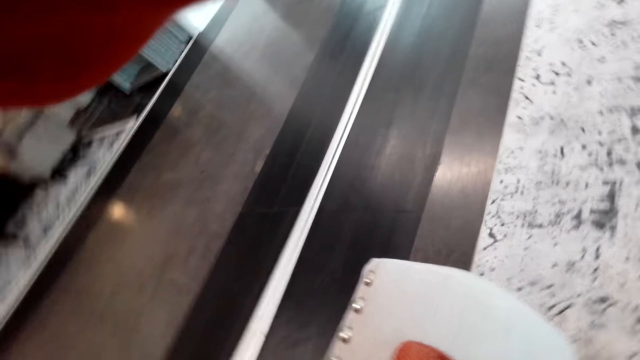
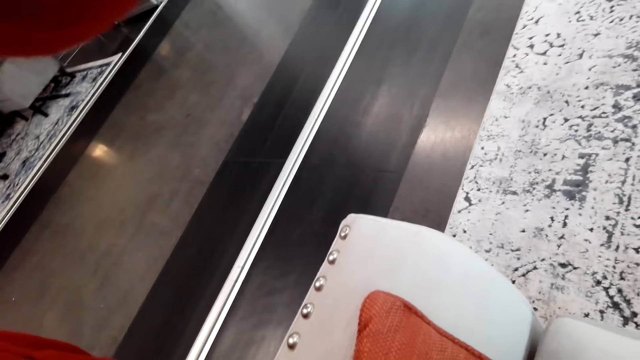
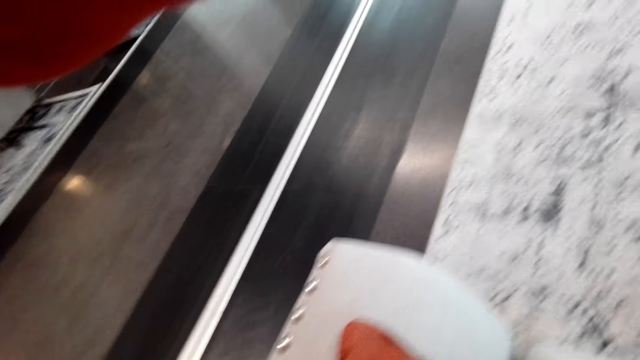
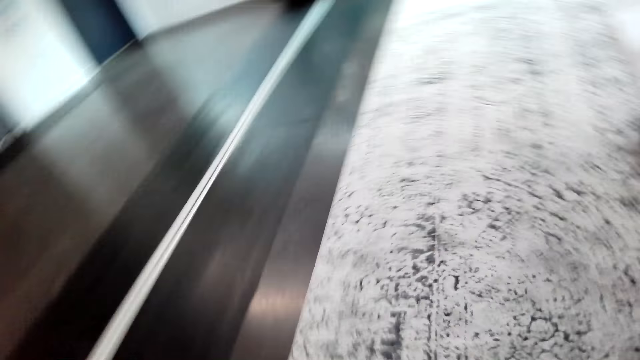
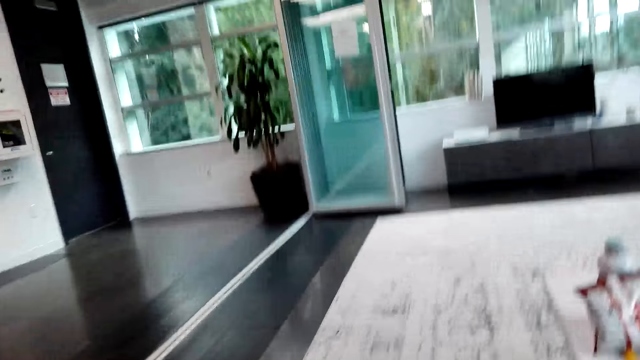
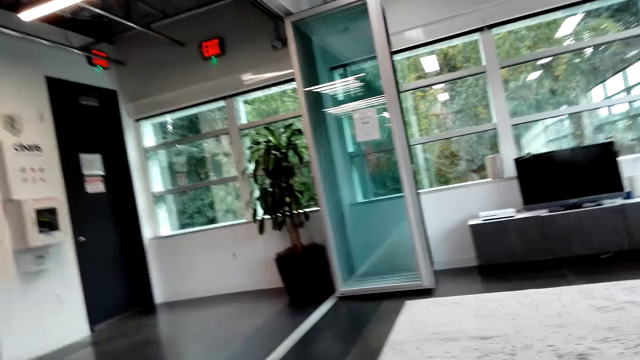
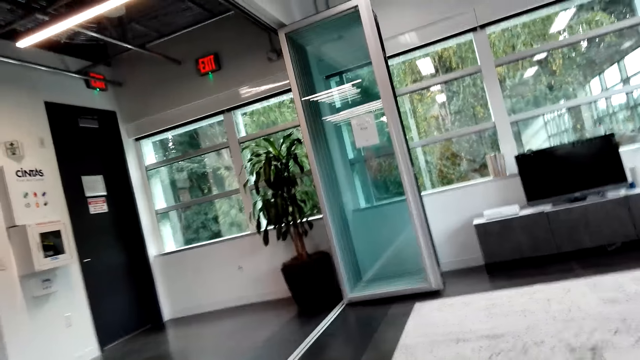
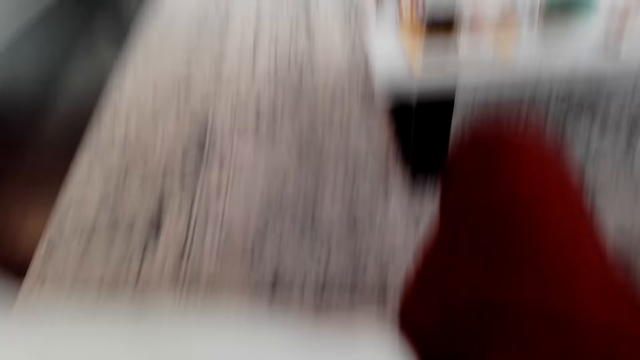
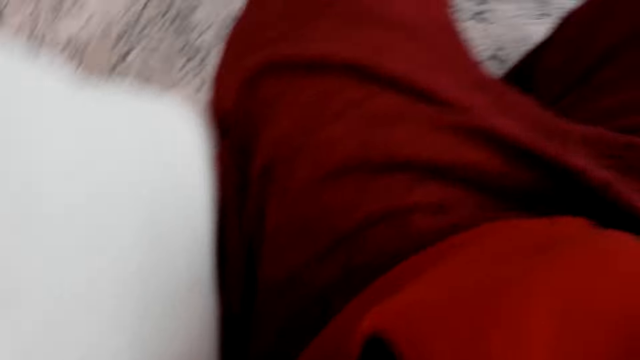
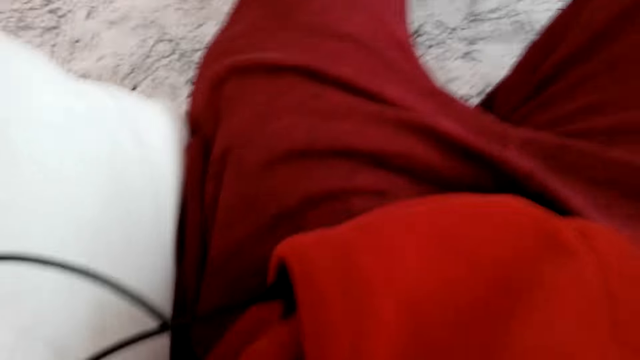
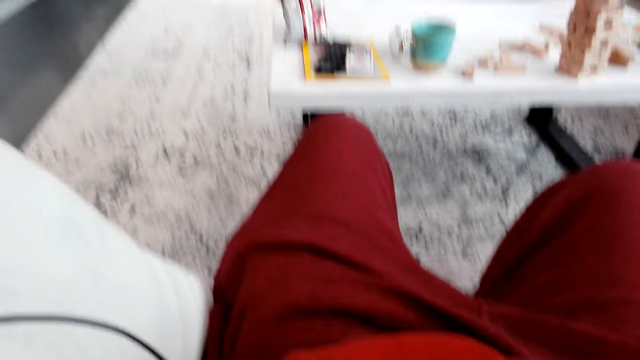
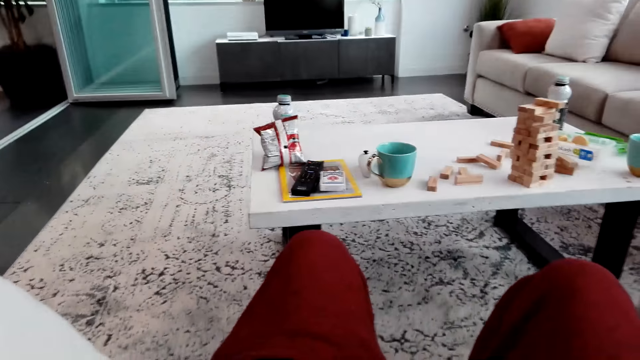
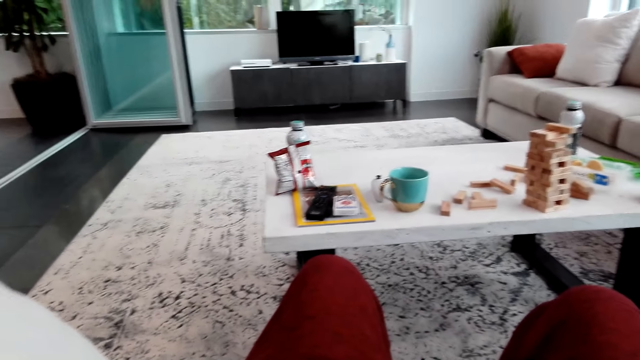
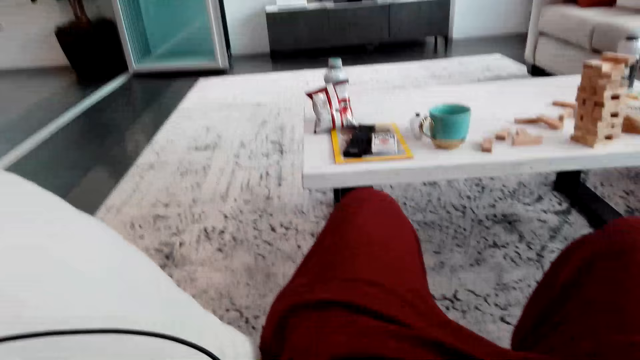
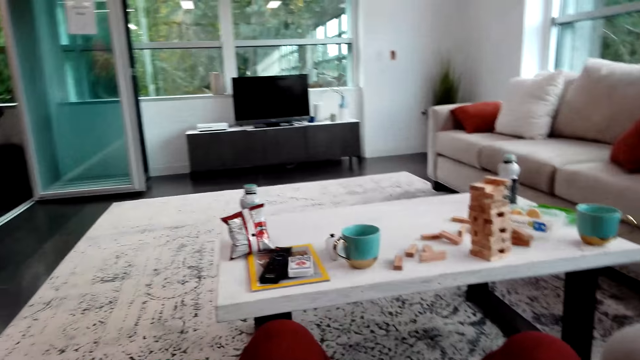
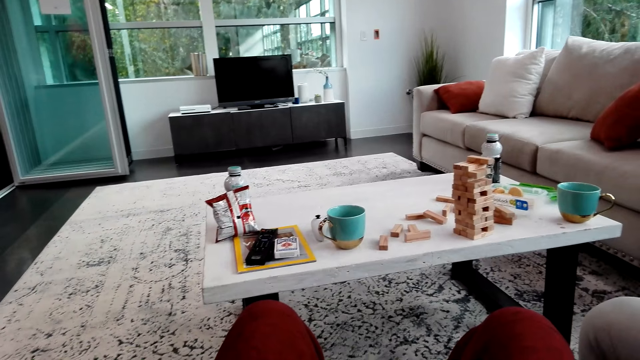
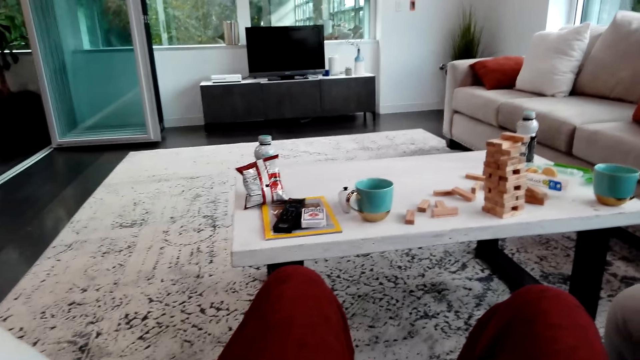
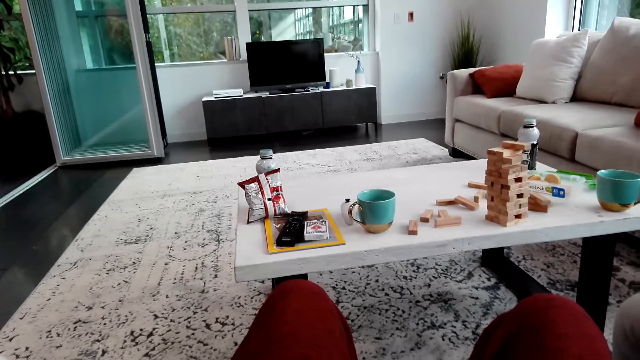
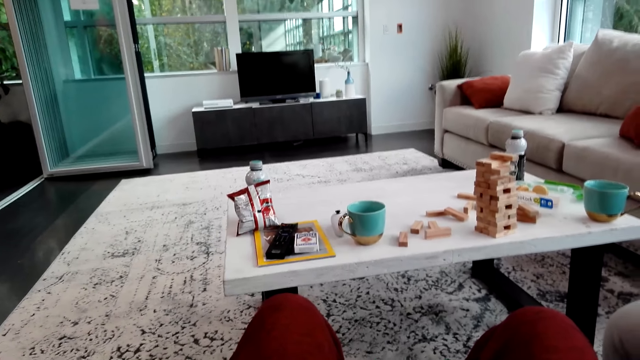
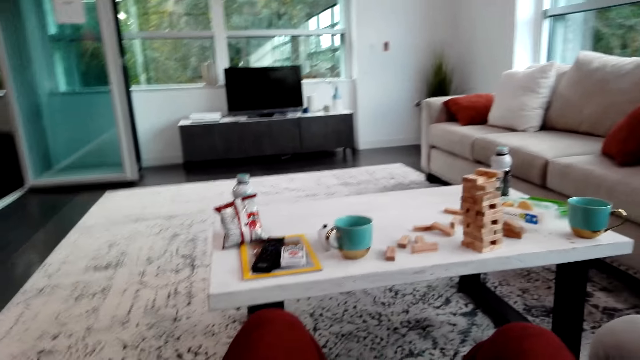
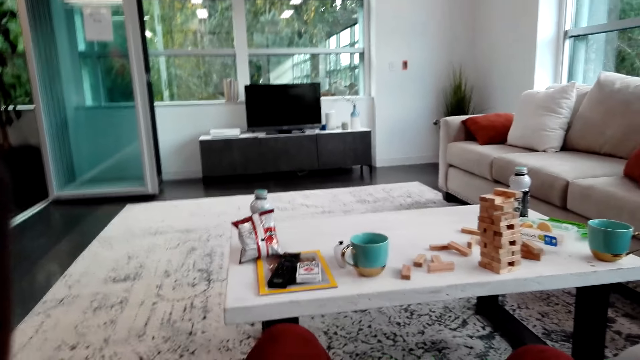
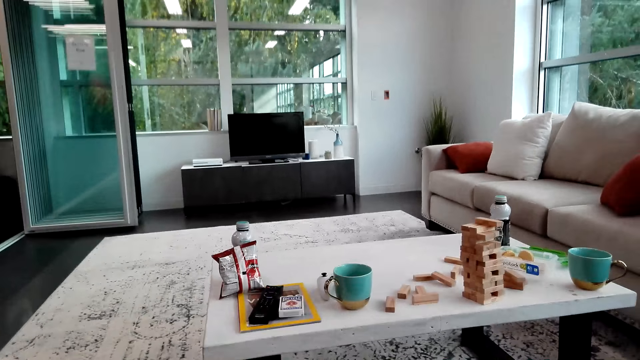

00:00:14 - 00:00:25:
The camera wearer removes the camera.

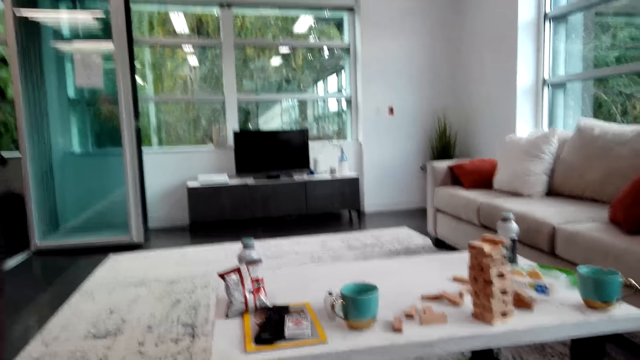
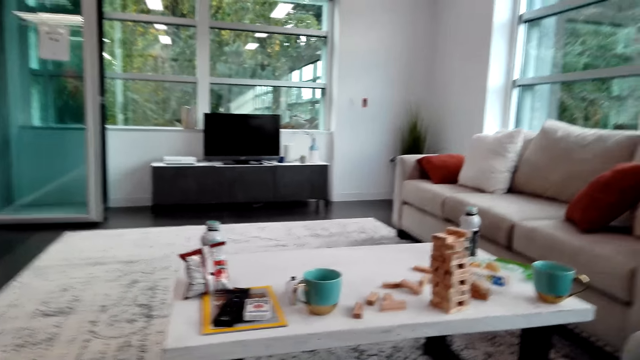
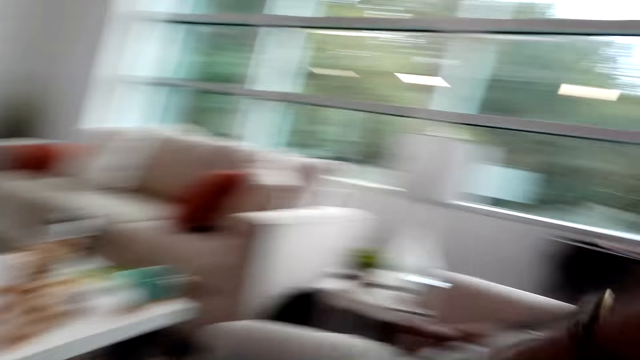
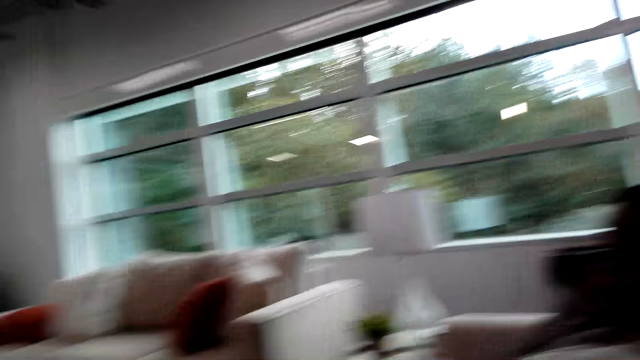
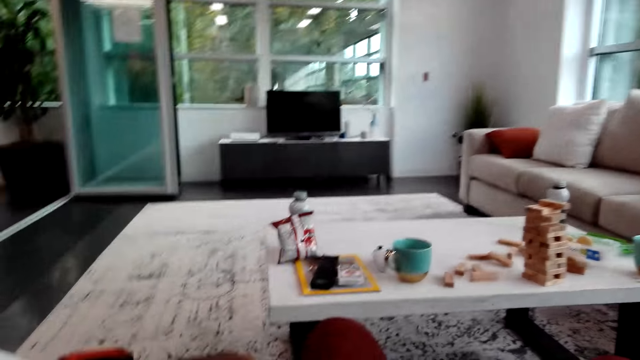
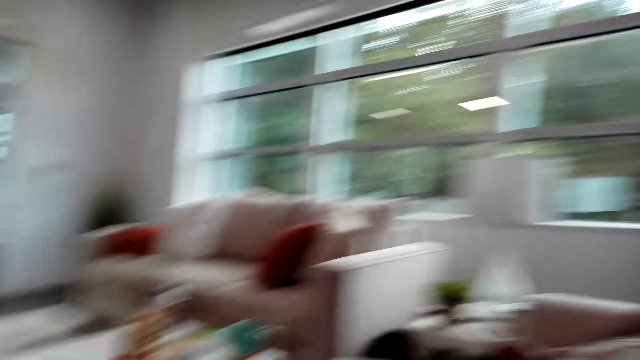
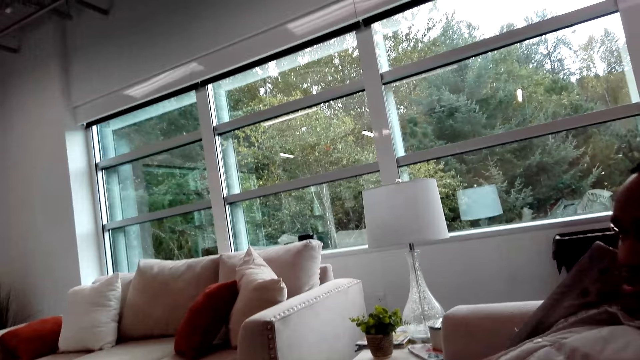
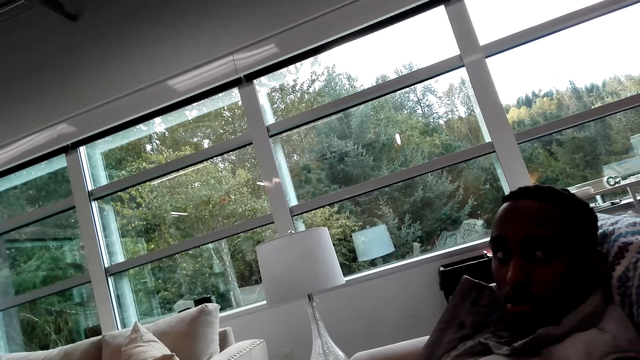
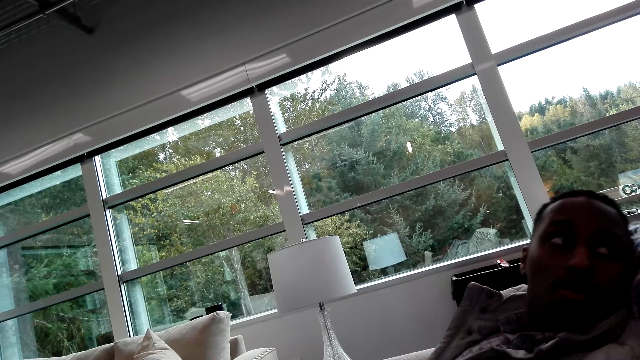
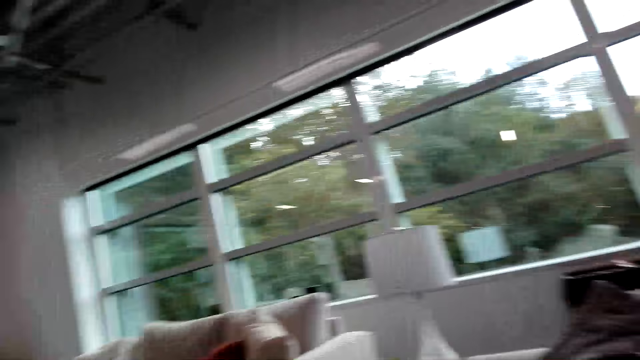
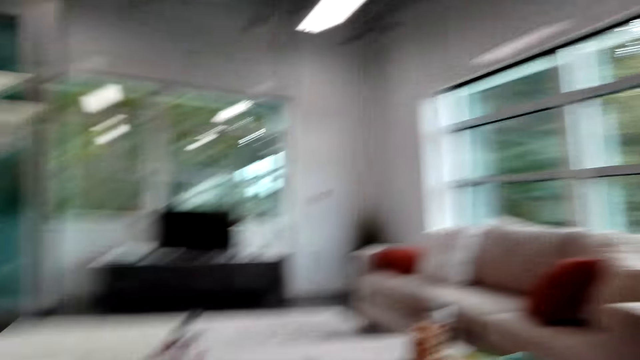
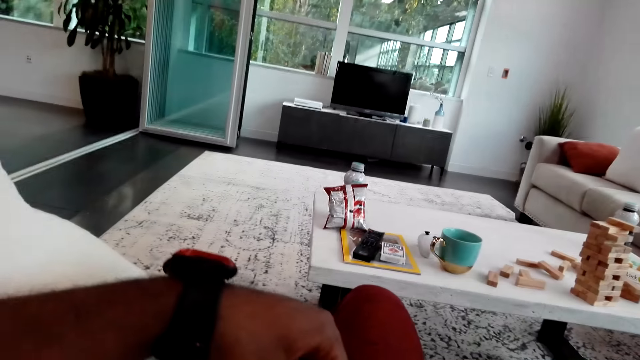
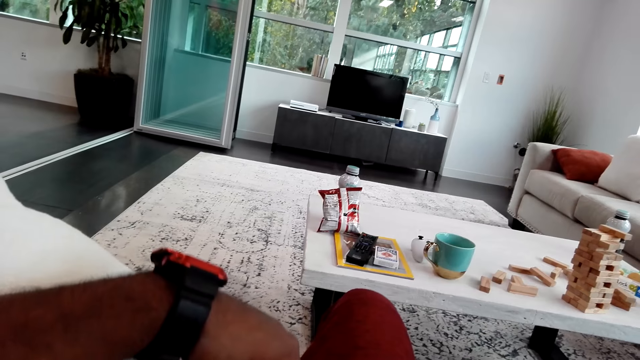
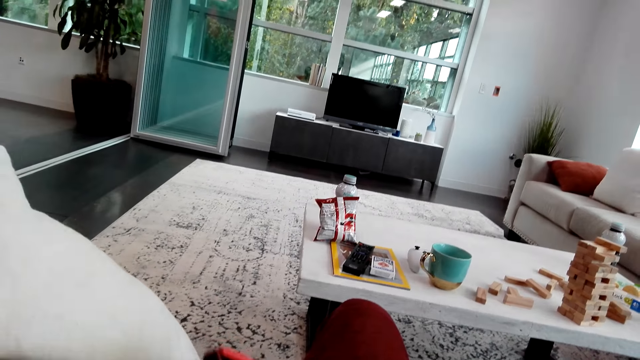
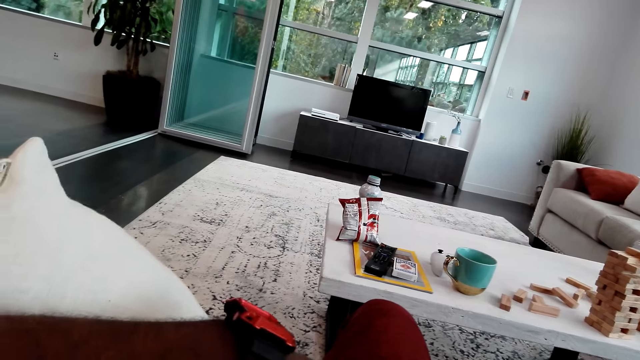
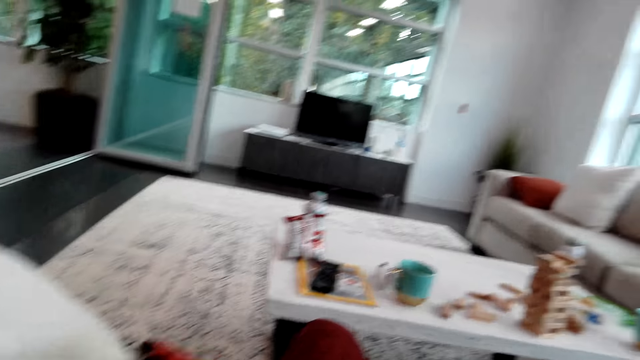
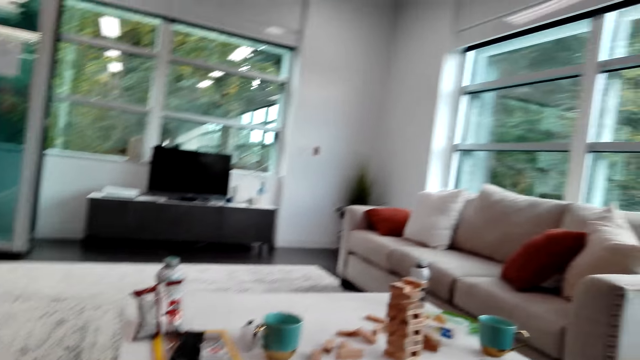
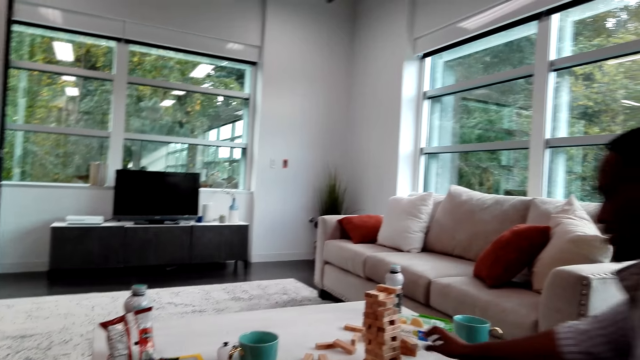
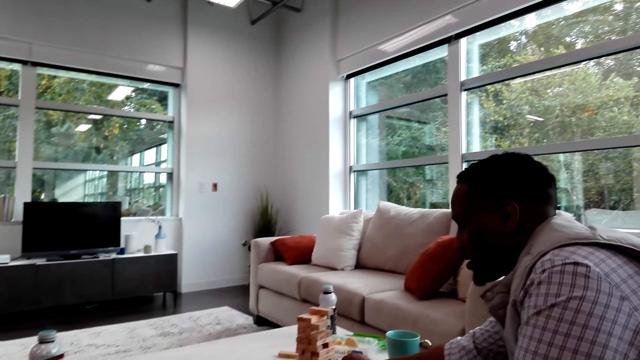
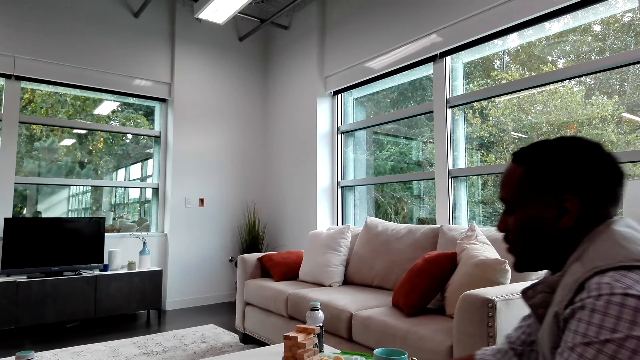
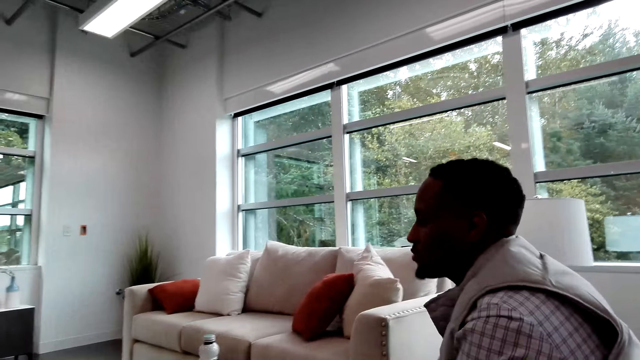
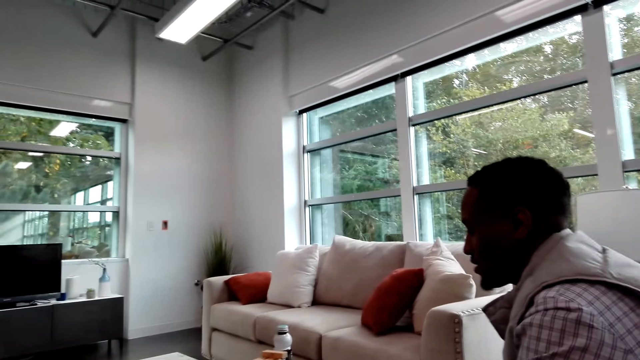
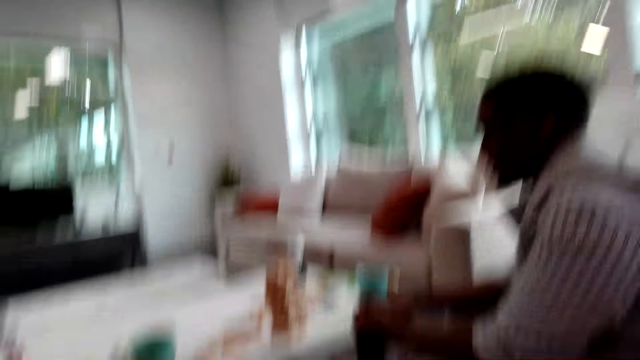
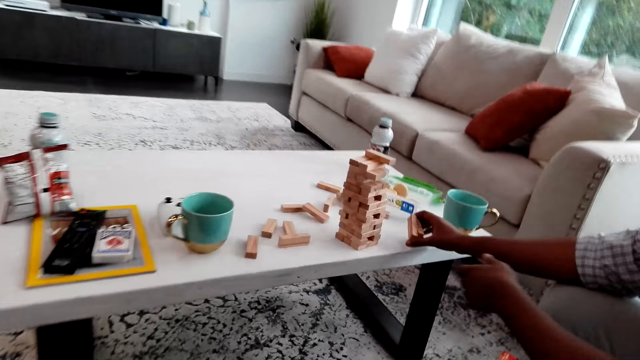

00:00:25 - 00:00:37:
The camera wearer mounts the camera on a man. Another man looks behind. The camera wearer looks at the other man. A man picks up a wood brick.
